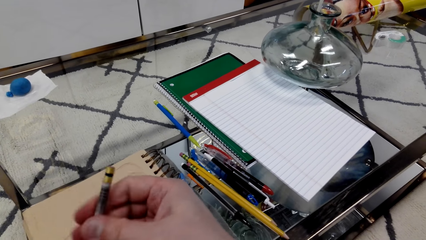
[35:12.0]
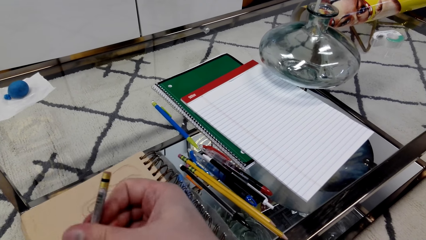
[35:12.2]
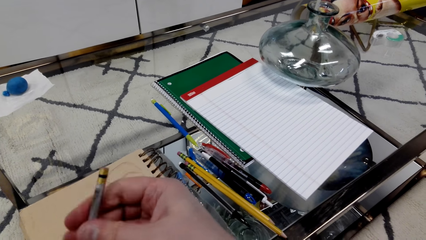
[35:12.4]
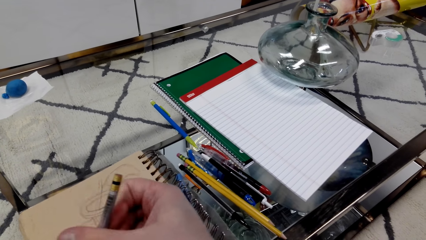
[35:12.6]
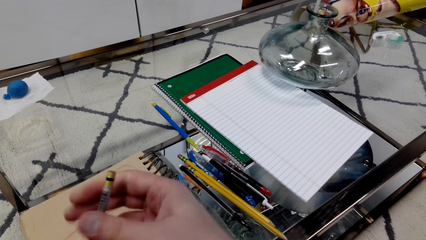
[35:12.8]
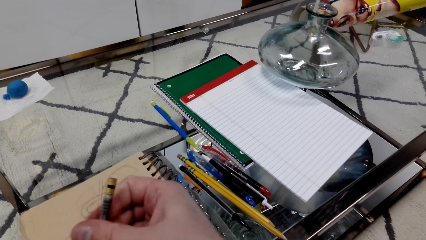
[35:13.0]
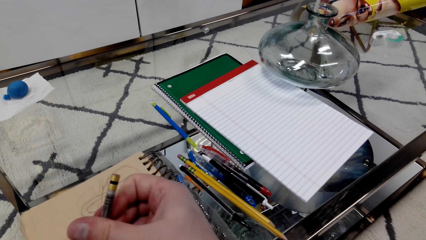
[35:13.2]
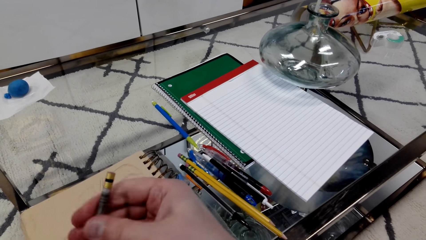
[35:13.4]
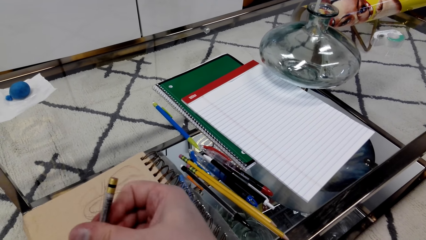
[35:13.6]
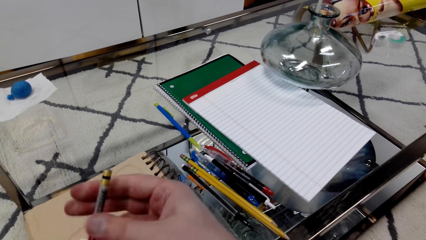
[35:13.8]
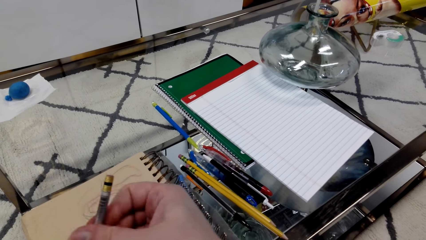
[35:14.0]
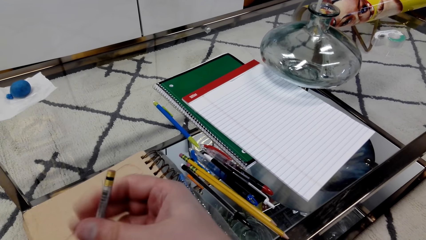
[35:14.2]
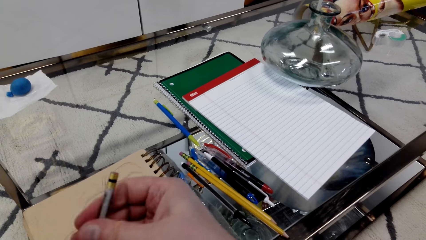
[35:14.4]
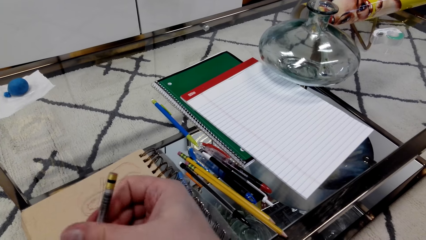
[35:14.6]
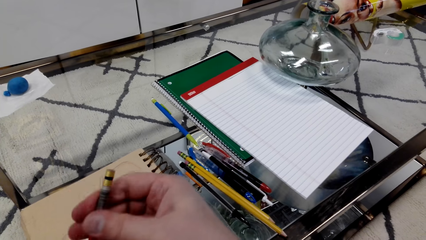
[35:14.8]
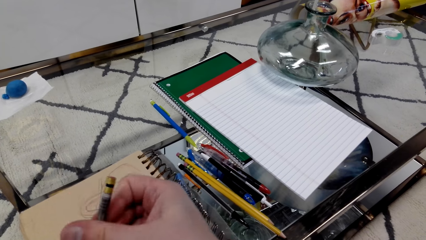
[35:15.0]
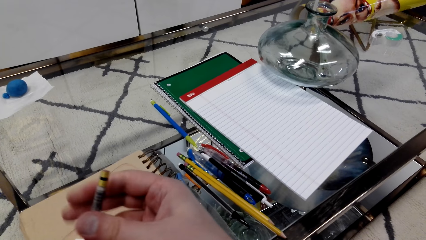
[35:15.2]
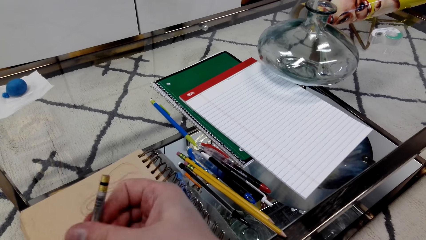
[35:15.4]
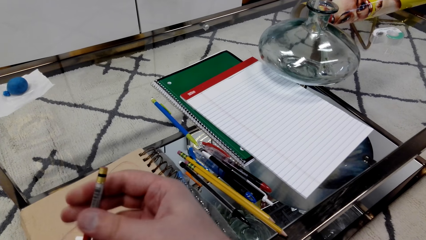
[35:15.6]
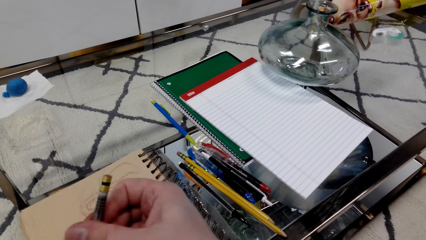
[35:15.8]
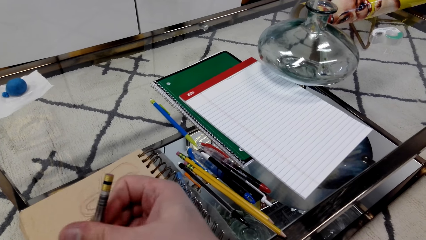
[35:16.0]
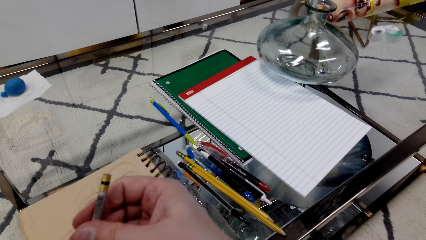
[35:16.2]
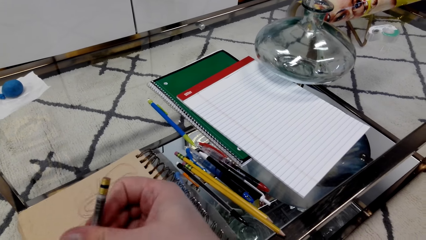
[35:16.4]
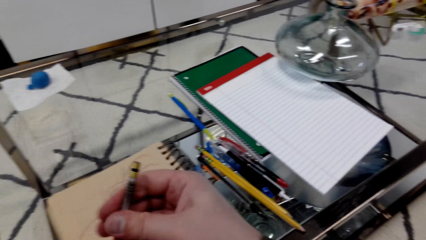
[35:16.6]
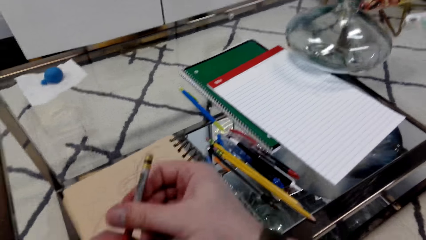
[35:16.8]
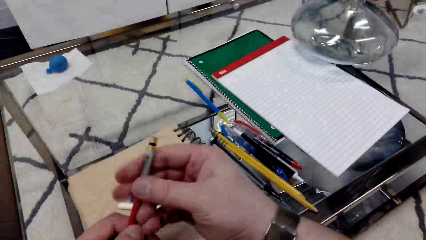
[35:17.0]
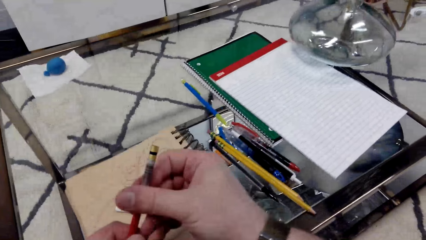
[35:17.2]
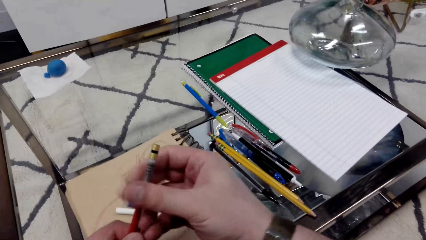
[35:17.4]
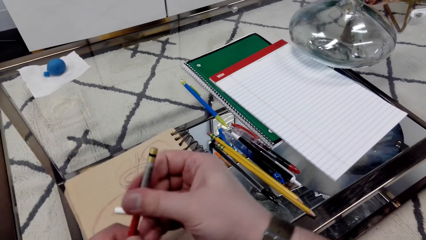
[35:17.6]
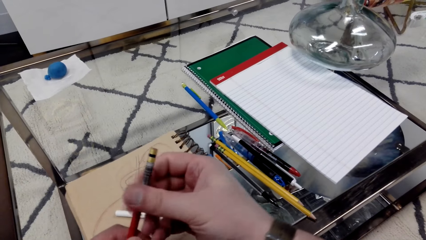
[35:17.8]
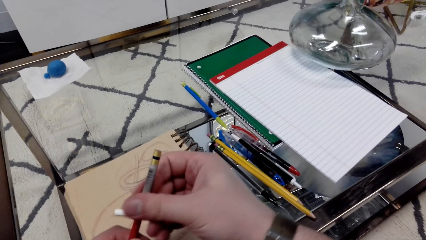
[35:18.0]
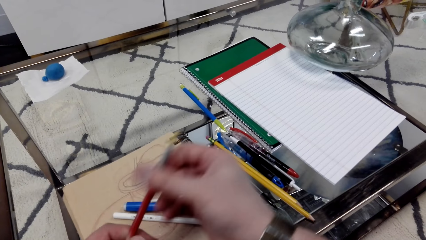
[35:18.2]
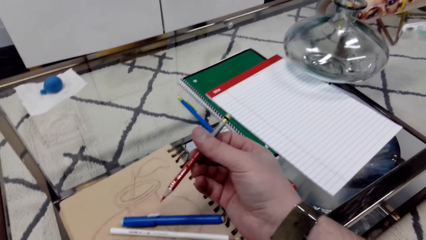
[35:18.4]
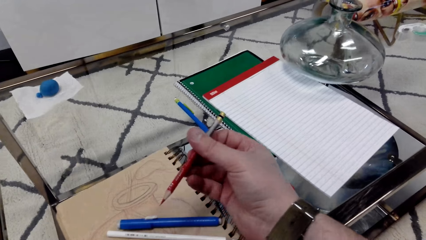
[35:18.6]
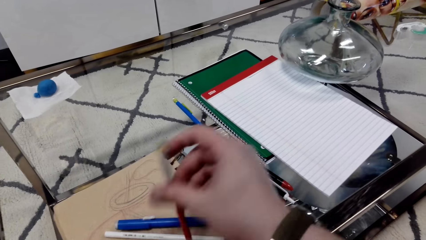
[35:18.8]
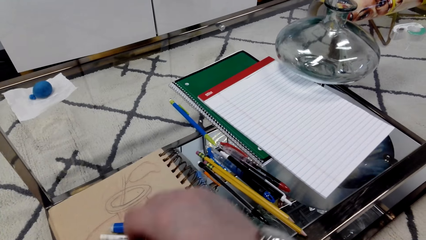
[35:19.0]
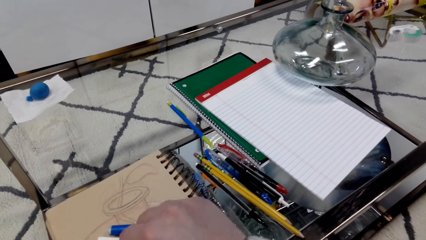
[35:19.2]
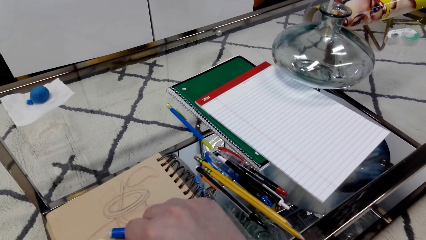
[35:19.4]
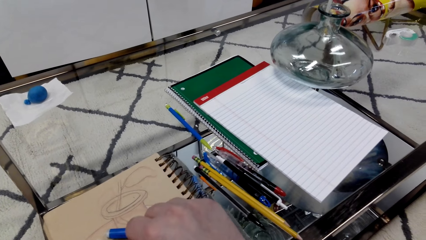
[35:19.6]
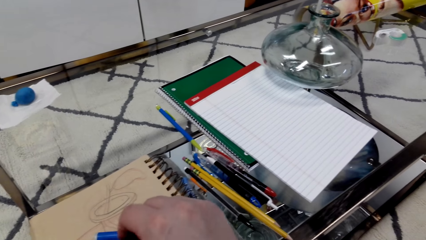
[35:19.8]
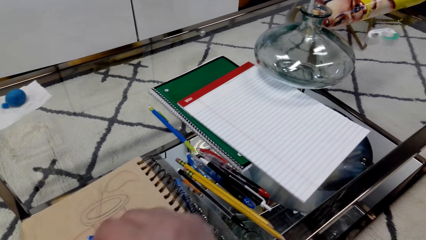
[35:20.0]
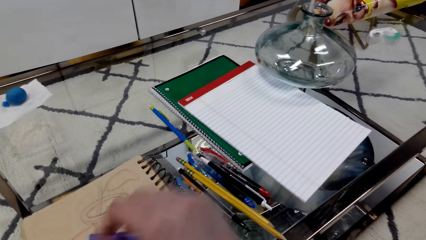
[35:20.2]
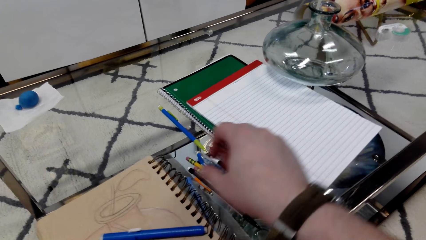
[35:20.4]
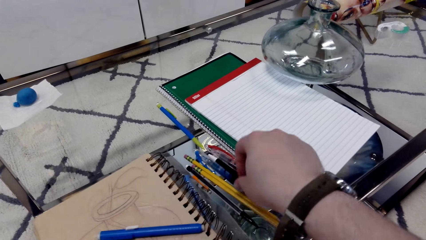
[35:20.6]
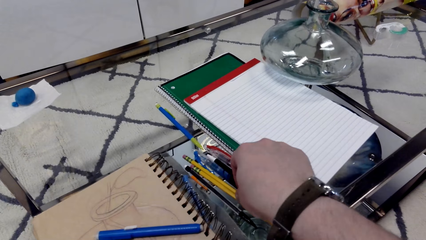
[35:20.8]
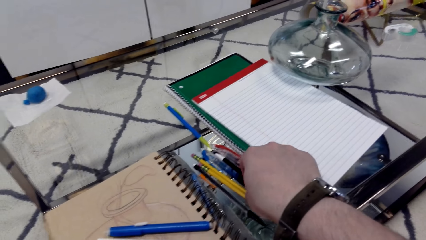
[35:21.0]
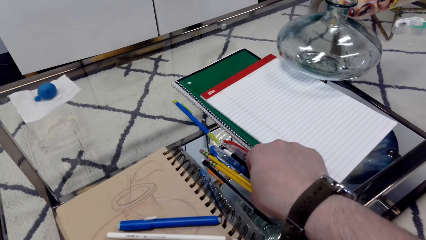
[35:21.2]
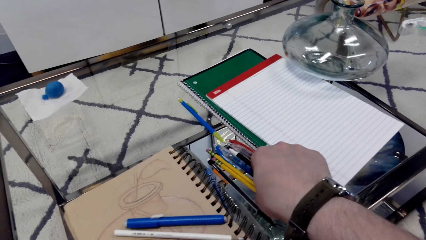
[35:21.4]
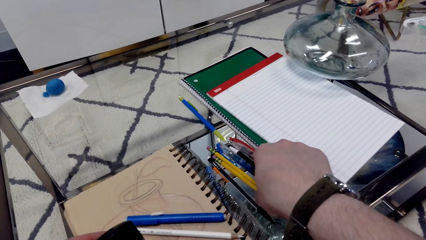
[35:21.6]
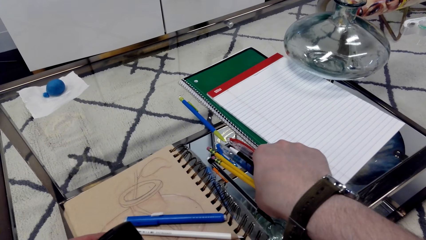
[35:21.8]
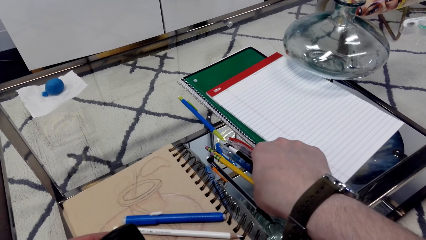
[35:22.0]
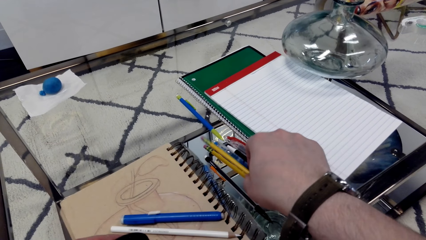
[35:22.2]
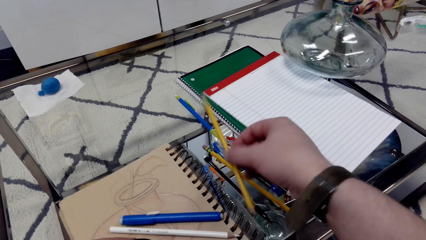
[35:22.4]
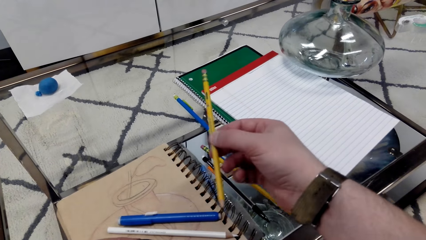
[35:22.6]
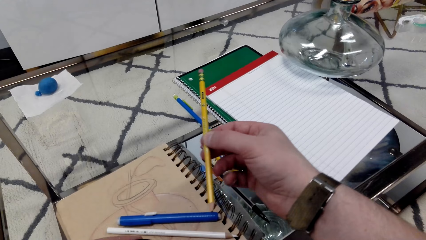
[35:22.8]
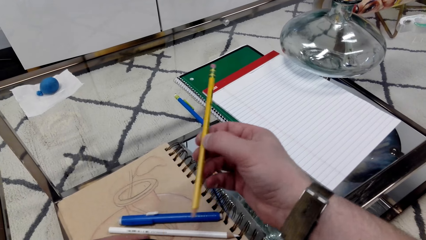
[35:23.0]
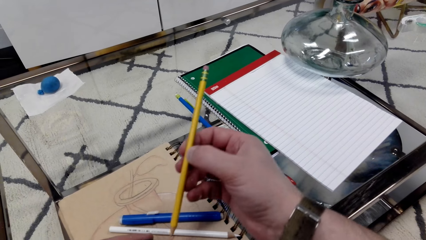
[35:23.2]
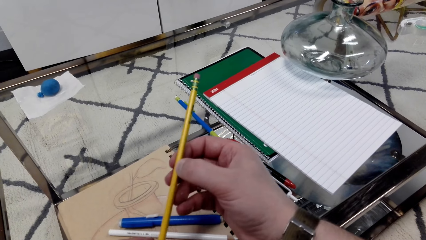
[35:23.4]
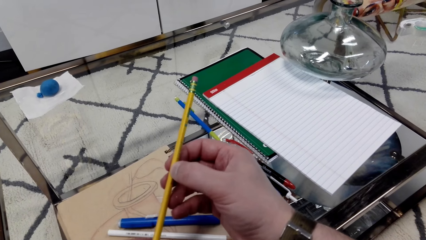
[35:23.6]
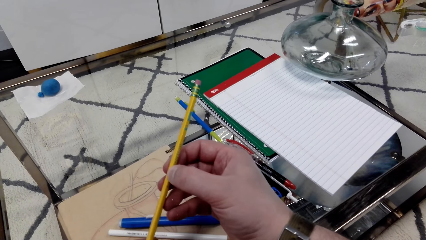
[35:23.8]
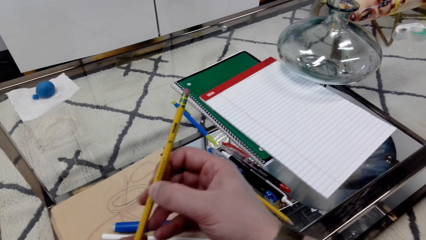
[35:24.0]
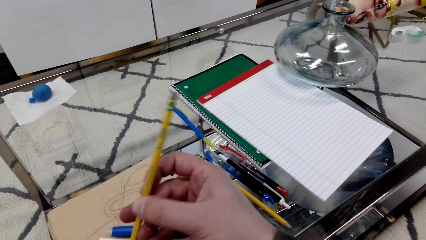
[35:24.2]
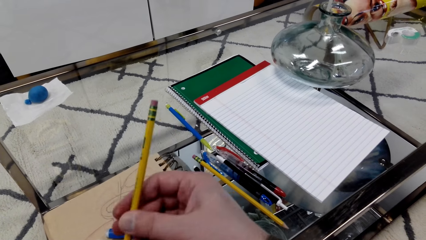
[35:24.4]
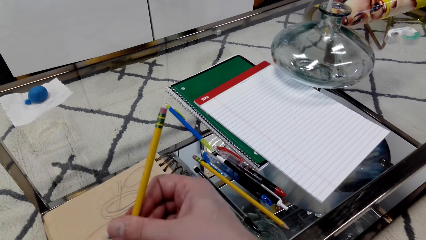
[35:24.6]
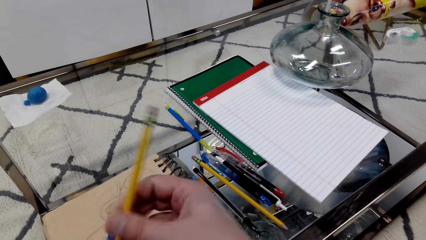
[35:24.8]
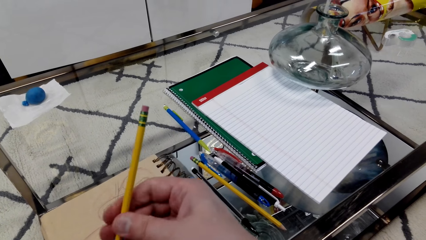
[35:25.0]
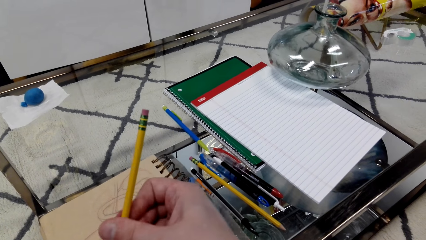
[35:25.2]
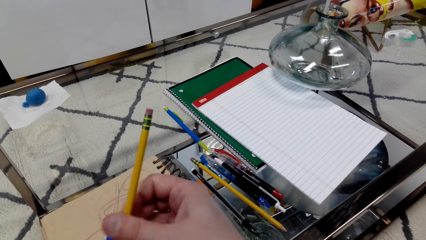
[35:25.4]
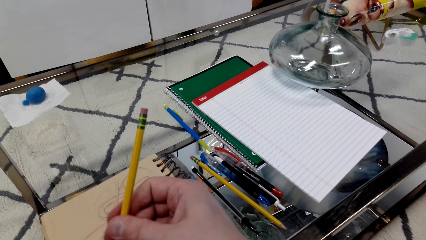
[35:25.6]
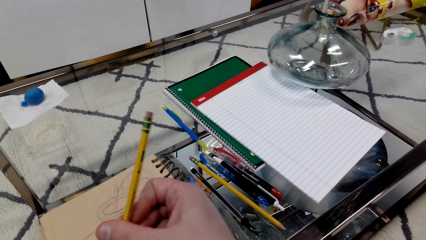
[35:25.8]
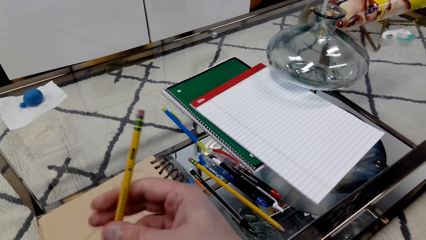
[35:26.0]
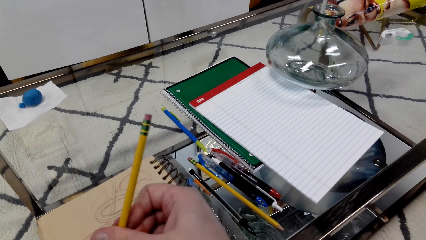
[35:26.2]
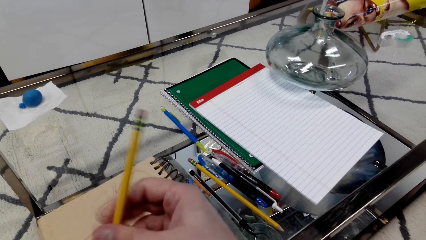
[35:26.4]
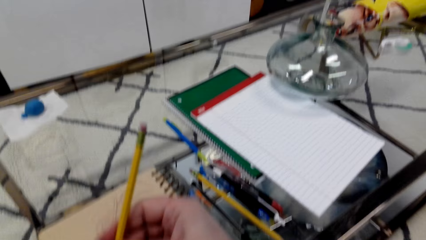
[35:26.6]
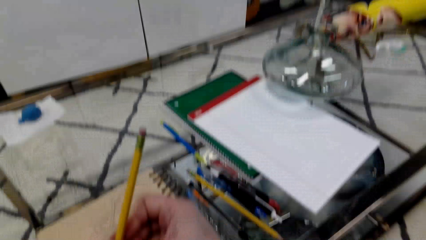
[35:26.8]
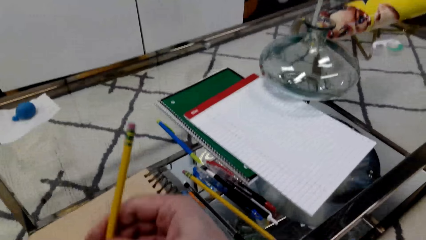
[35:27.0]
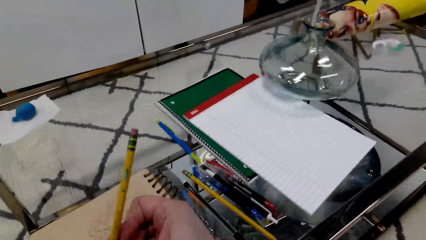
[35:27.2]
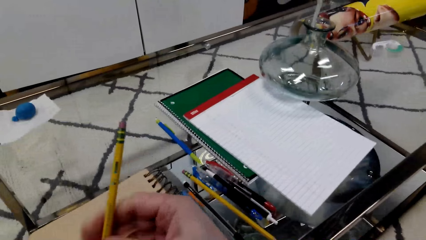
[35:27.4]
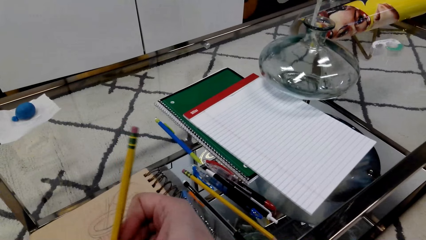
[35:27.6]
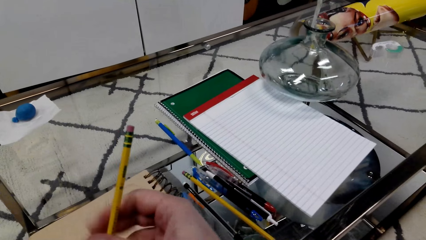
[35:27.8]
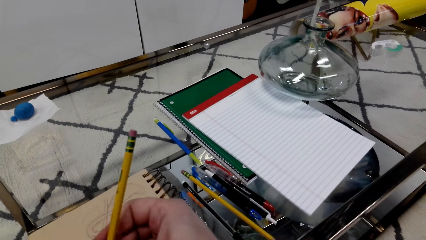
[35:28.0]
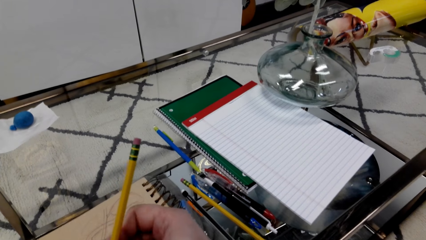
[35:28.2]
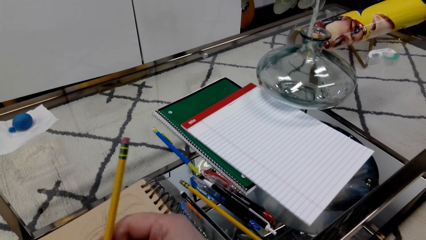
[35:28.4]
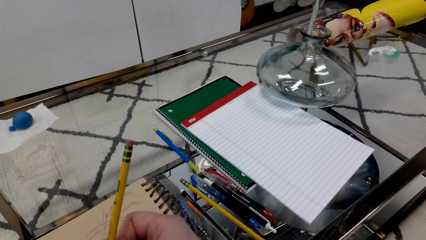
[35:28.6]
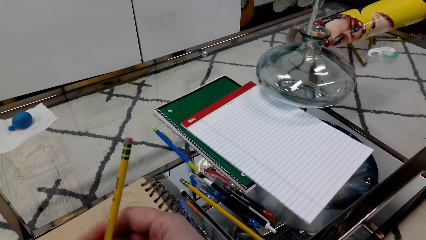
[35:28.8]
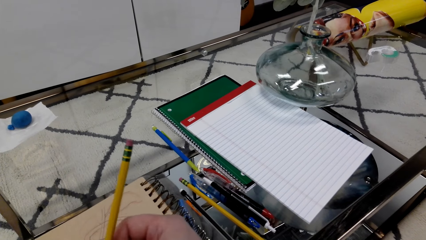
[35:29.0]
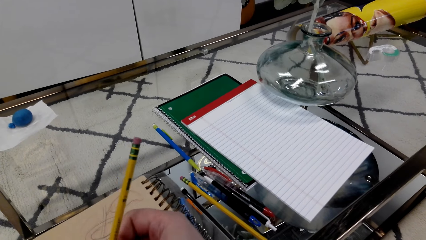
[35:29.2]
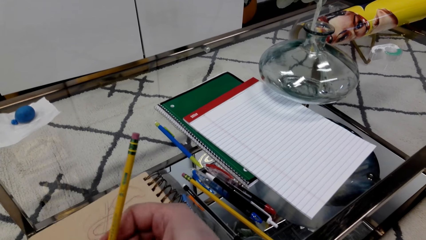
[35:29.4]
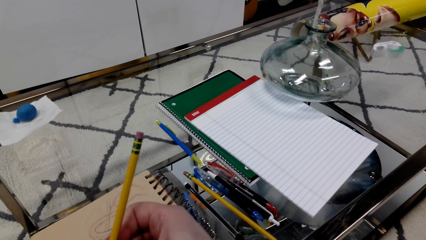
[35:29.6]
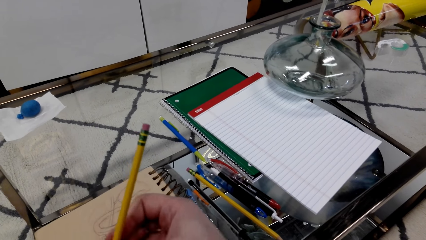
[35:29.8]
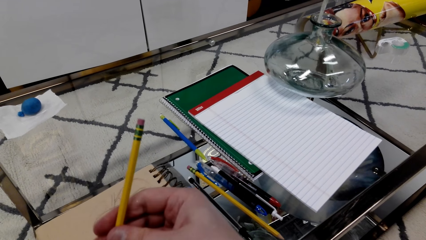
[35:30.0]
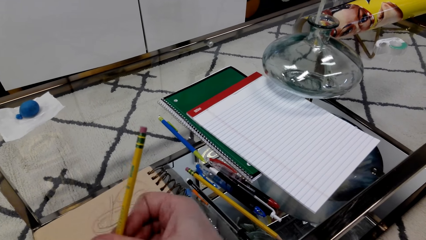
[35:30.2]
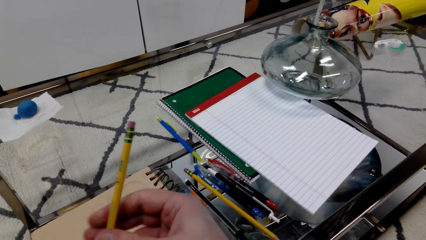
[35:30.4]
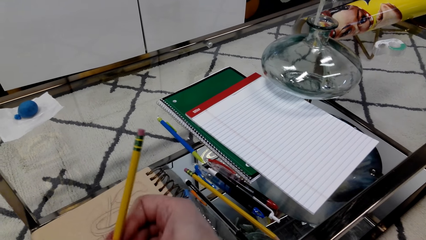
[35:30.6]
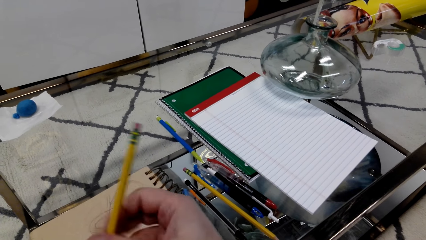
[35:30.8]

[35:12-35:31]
The camera wearer grabs a pencil. They sharpen the pencil.
